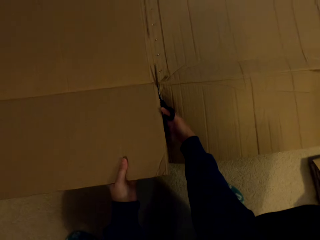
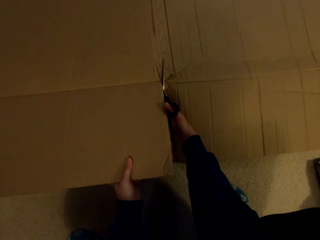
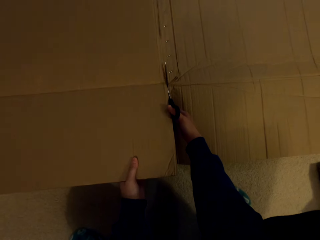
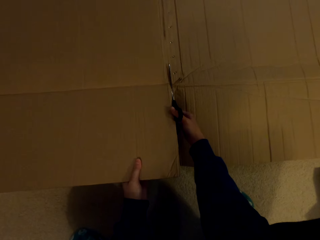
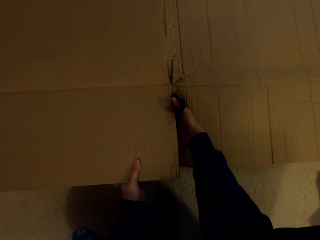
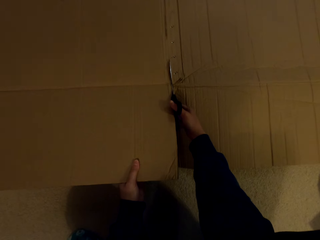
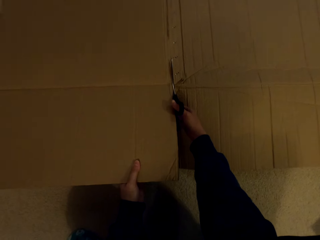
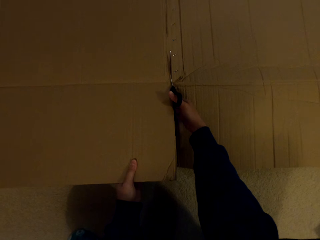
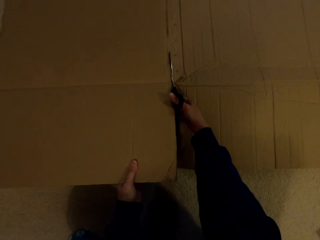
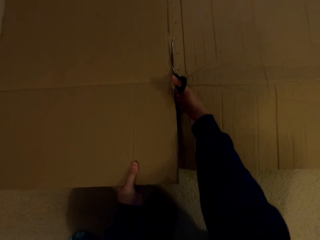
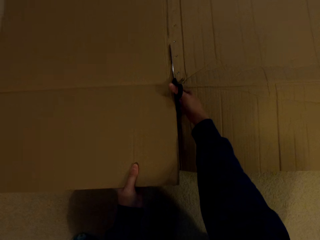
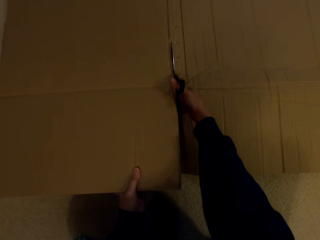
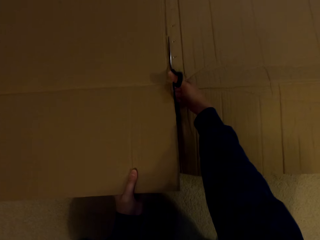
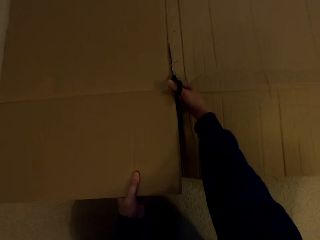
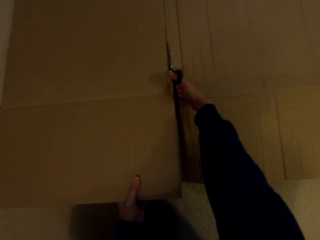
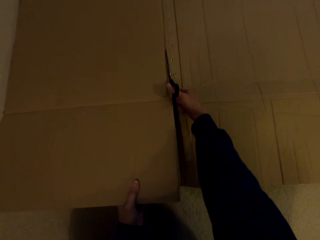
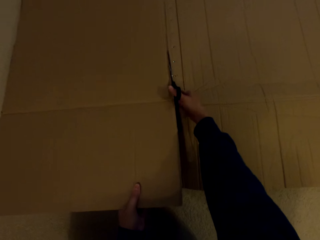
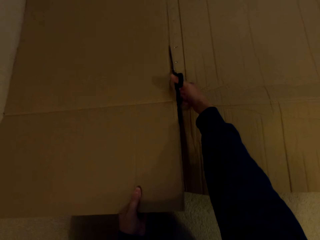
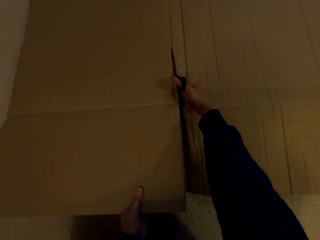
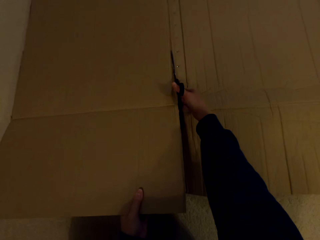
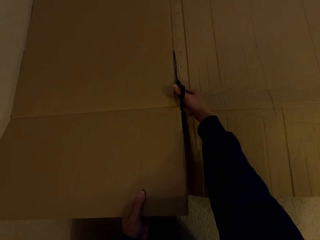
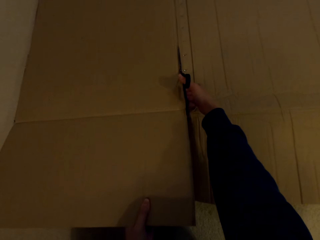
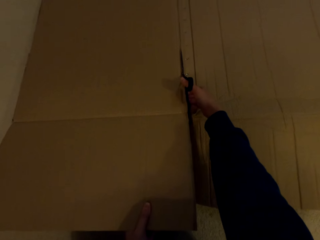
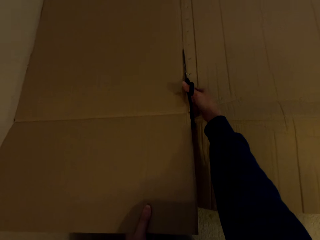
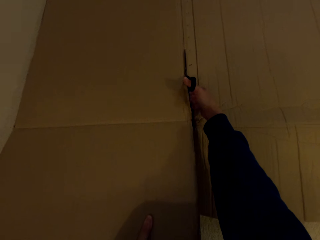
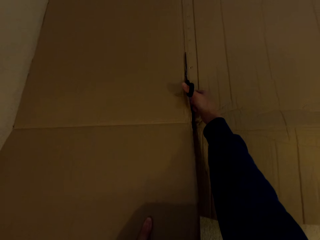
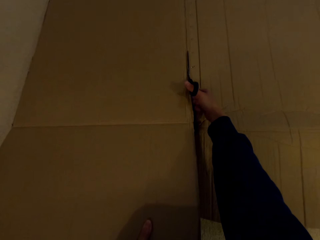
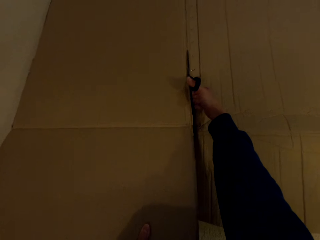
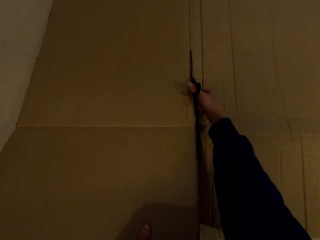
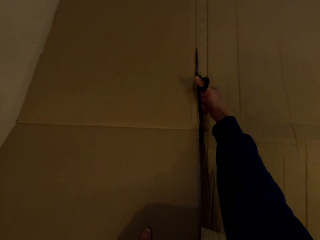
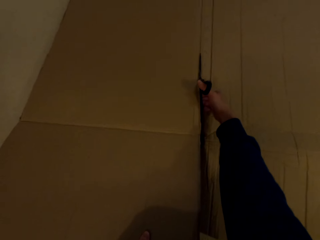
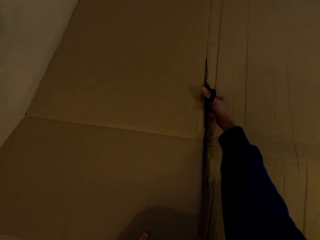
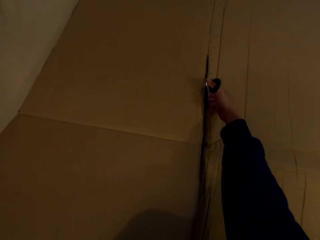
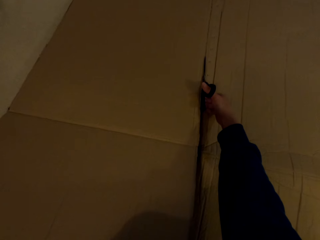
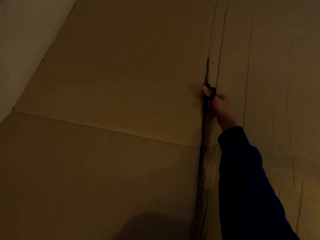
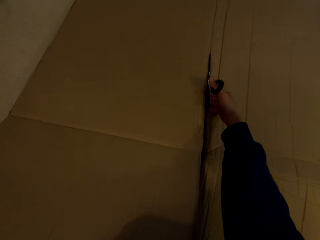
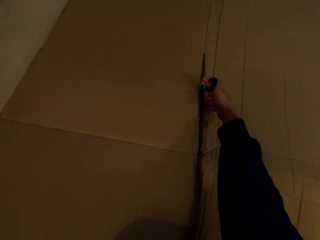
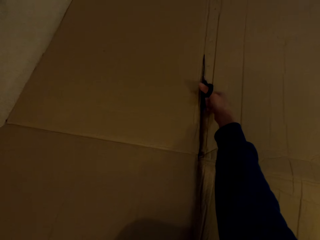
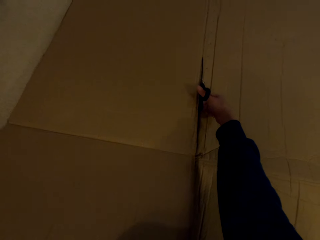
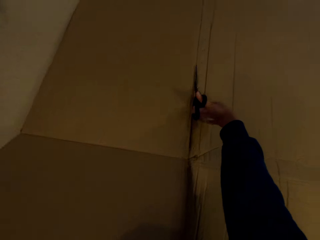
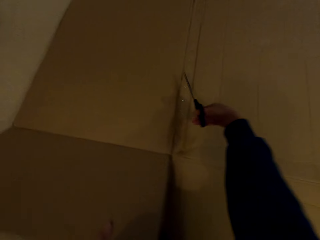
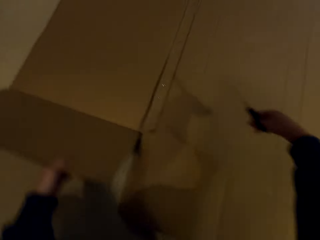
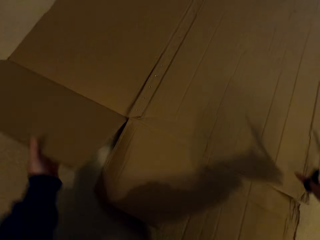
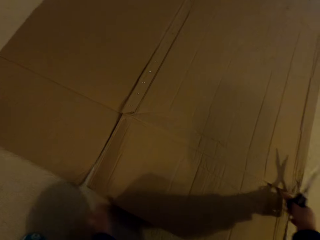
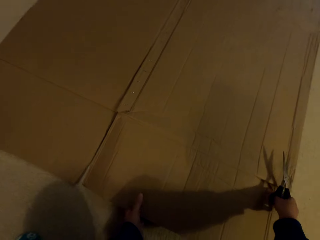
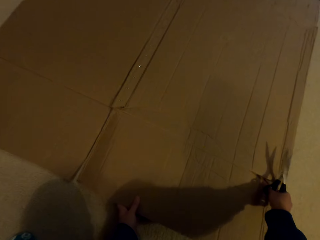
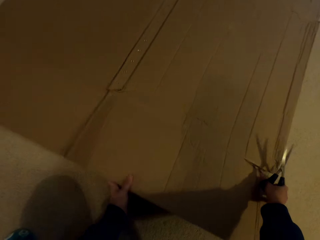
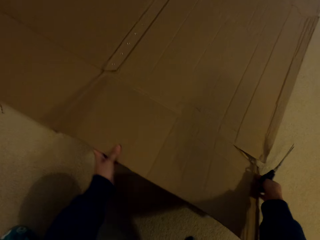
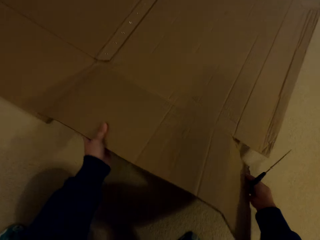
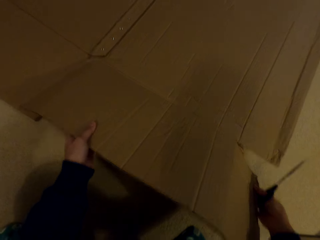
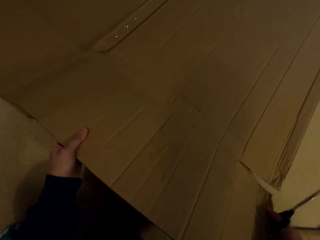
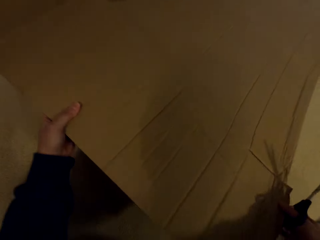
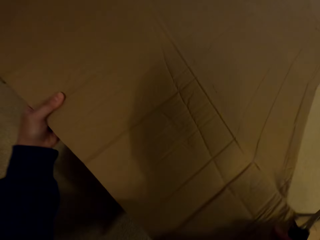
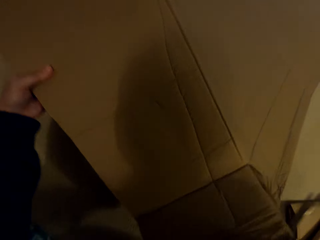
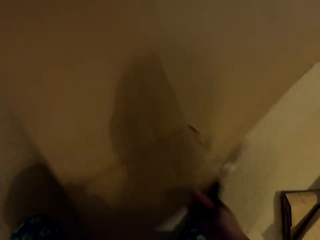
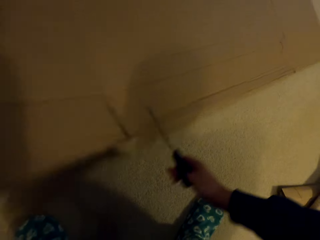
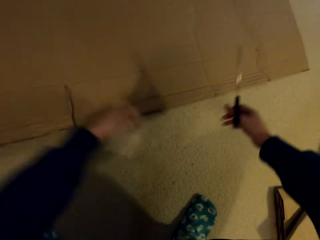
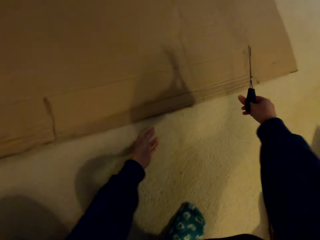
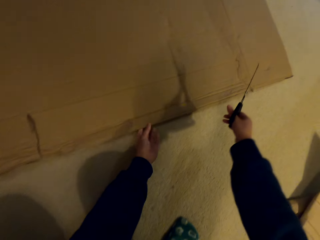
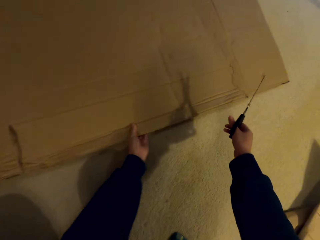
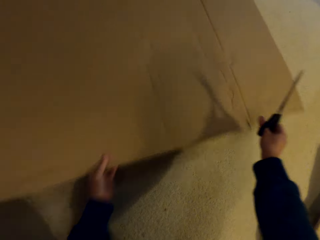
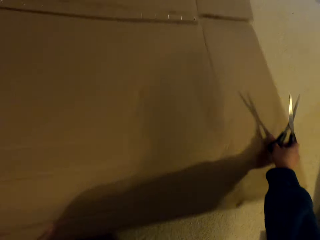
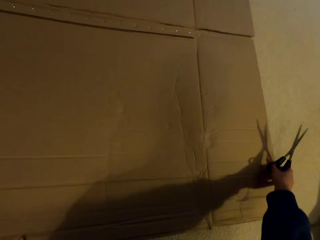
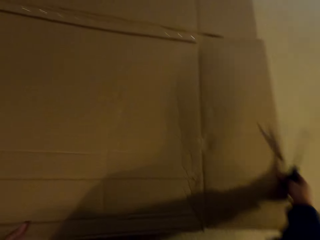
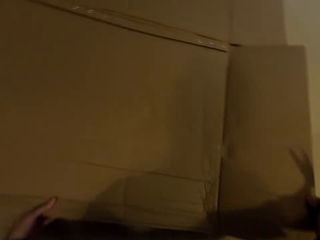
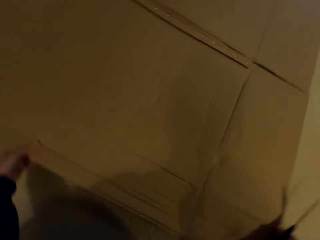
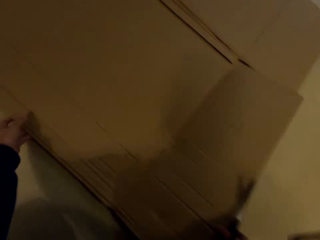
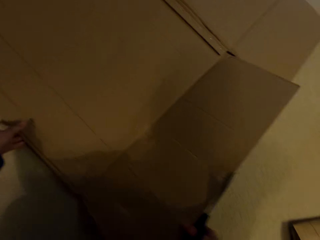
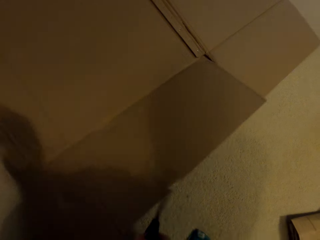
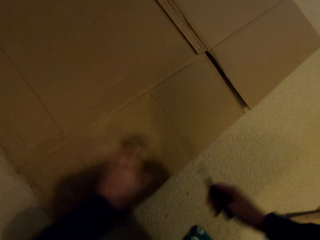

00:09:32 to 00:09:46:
The camera wearer holds the box with a hand. They cut the box with scissors. They lift the box with a hand. They turn the box.

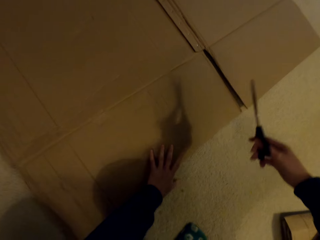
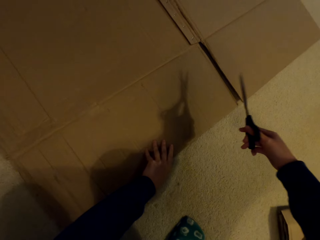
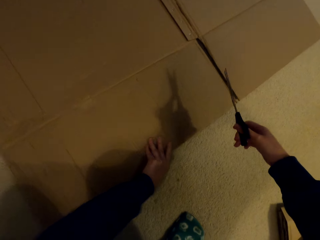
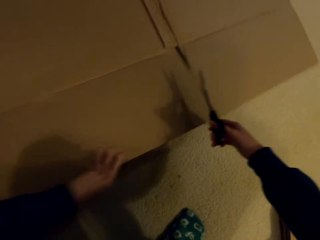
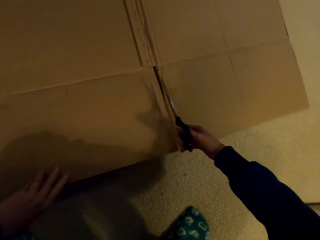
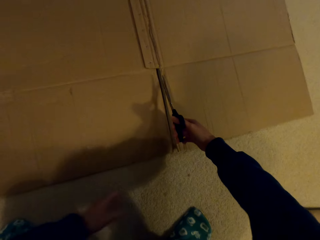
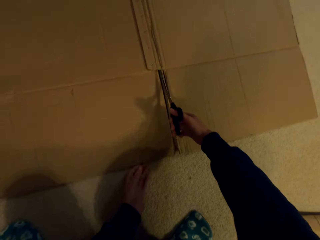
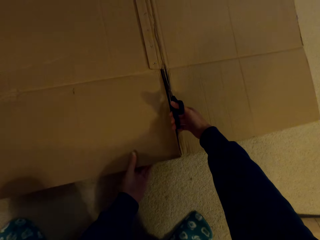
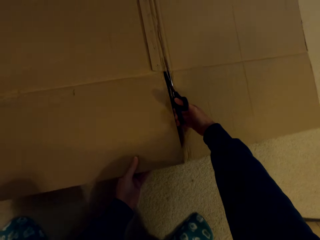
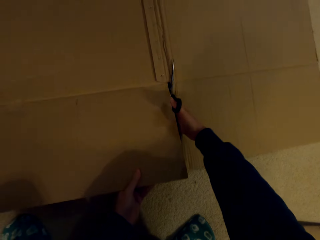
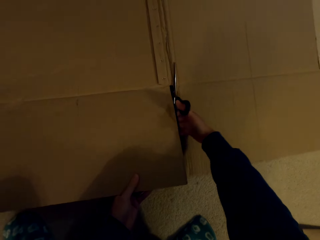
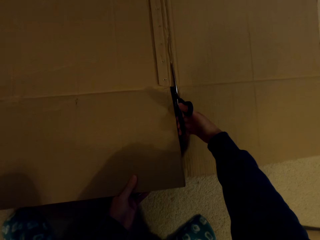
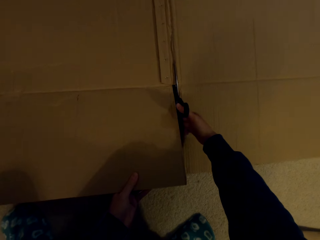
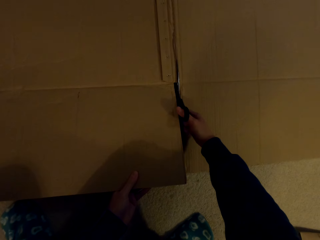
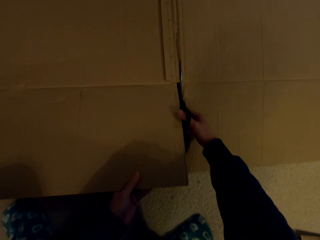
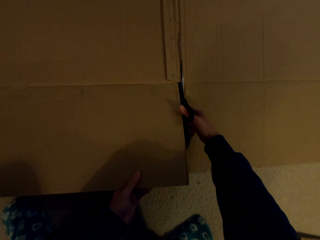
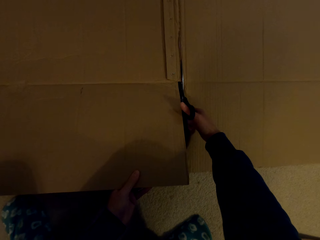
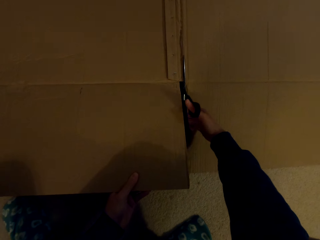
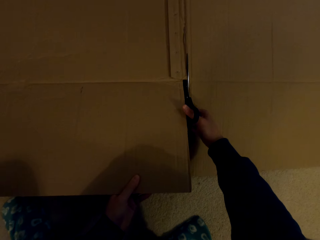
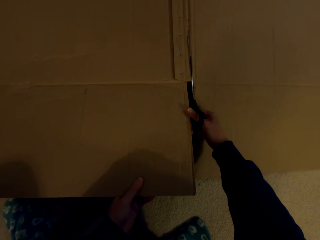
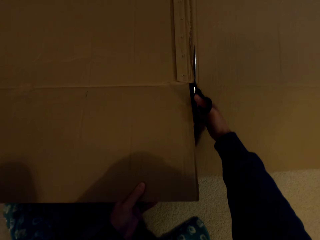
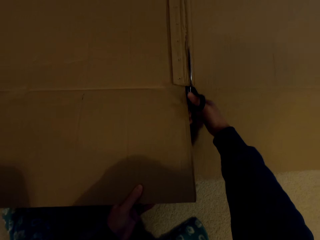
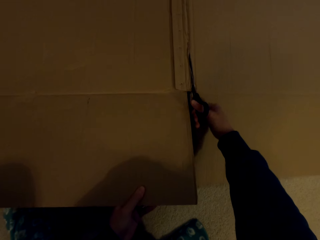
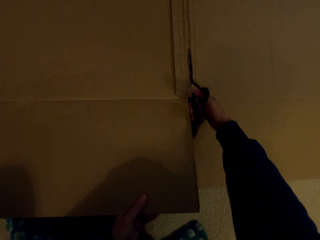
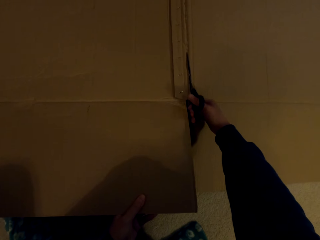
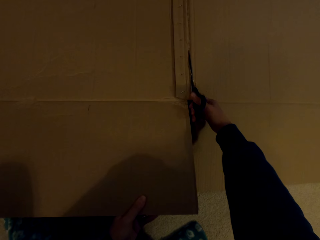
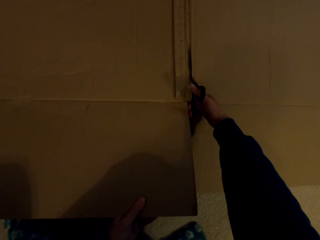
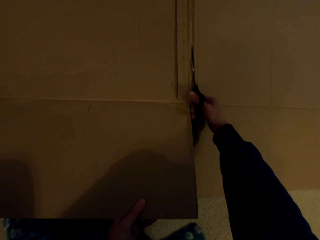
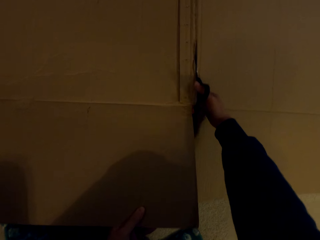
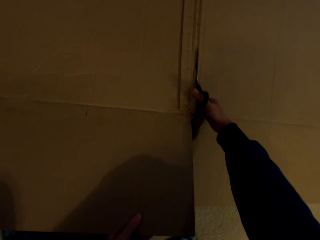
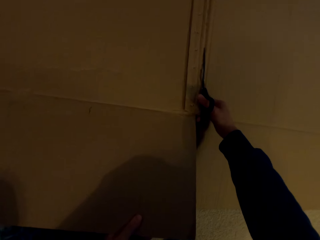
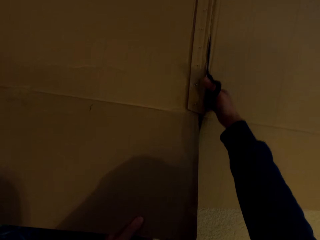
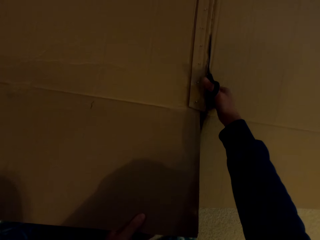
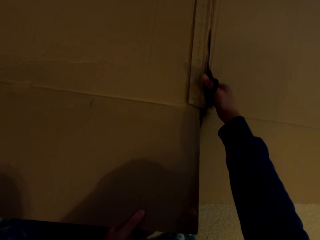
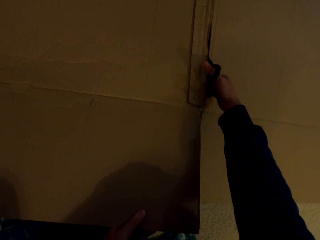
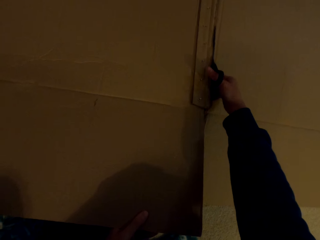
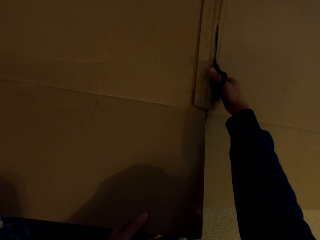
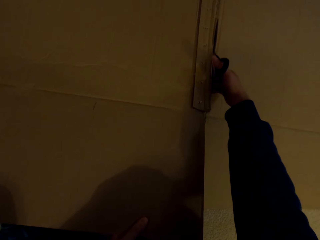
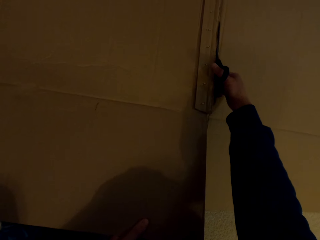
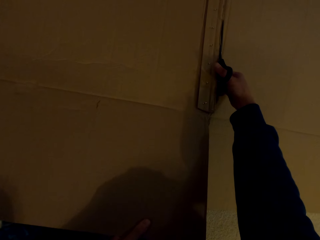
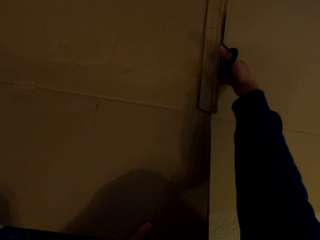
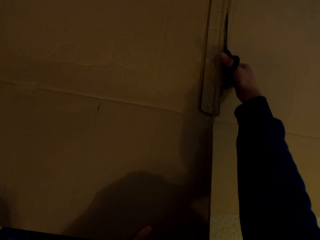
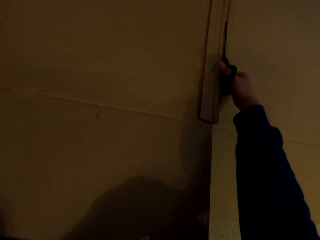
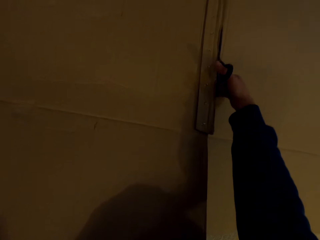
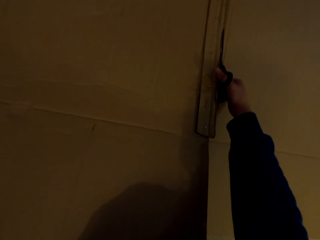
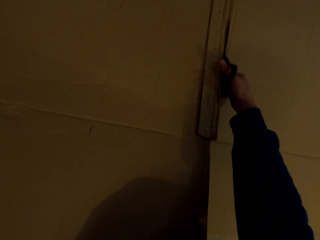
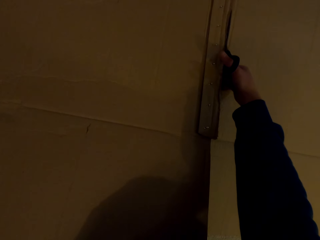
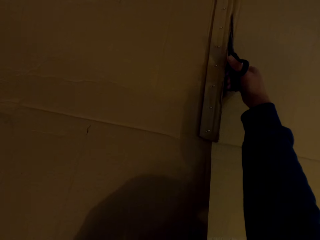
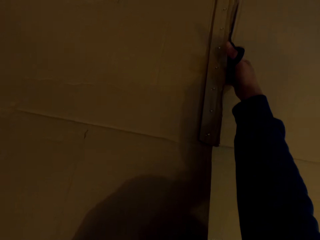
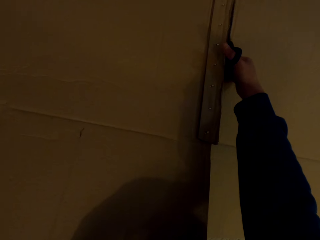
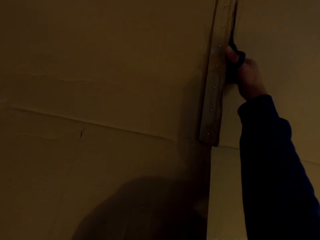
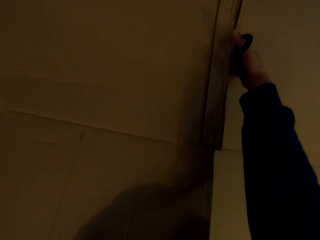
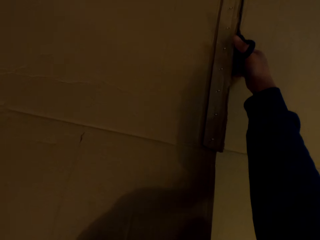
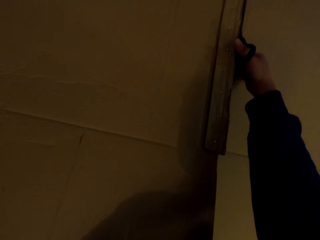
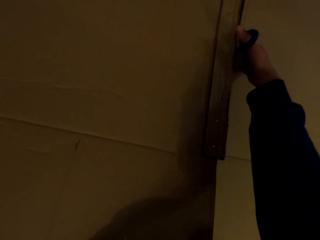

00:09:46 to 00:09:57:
The camera wearer holds the box with a hand. They cut the box with scissors.
